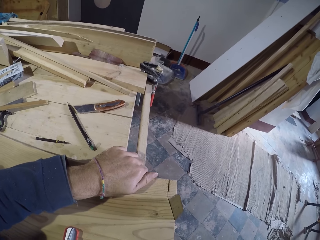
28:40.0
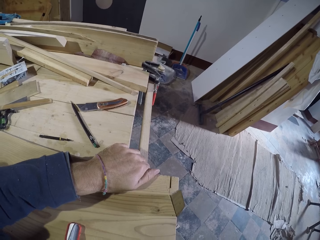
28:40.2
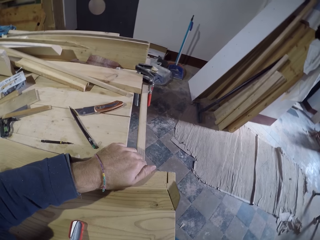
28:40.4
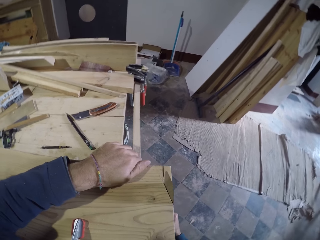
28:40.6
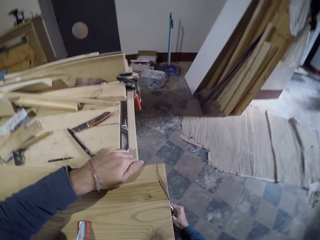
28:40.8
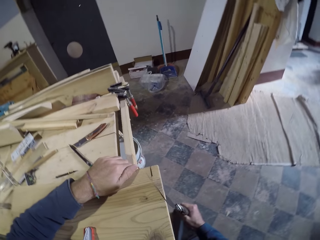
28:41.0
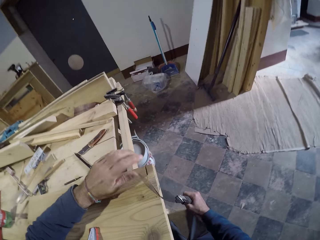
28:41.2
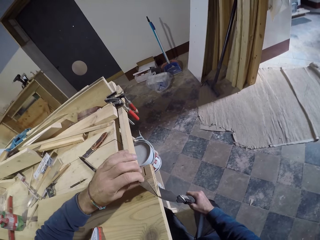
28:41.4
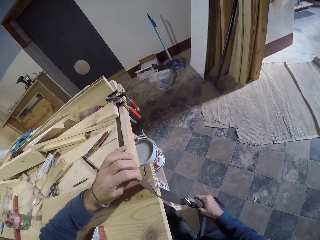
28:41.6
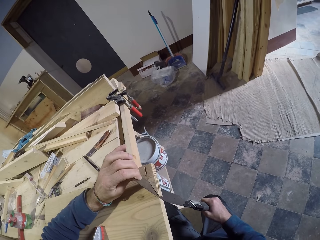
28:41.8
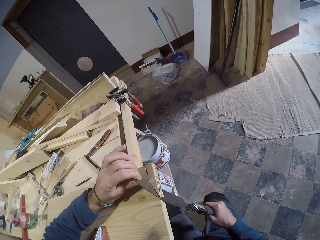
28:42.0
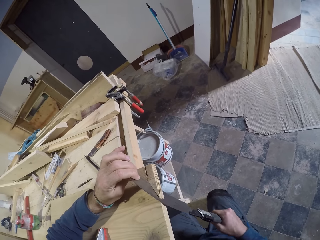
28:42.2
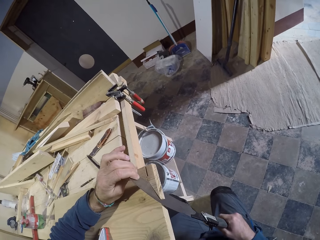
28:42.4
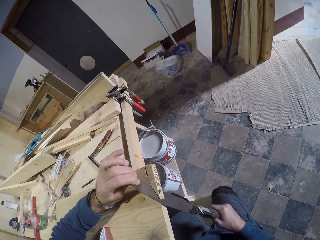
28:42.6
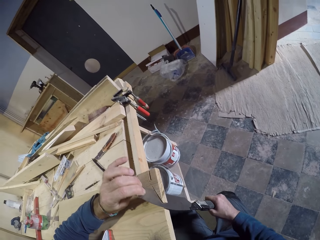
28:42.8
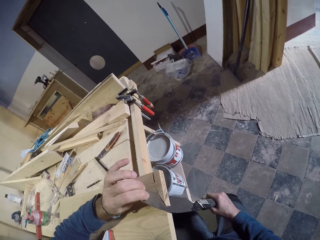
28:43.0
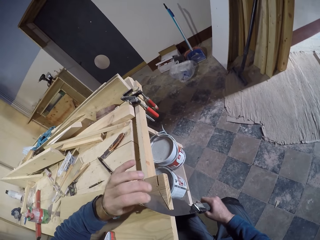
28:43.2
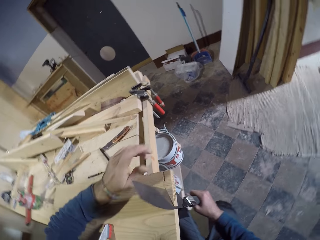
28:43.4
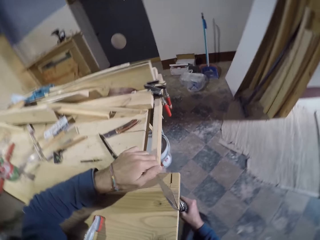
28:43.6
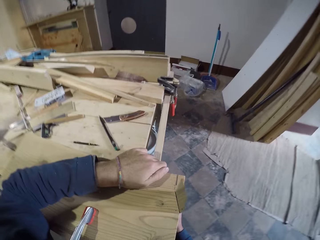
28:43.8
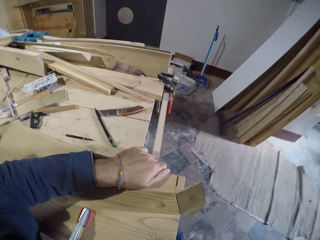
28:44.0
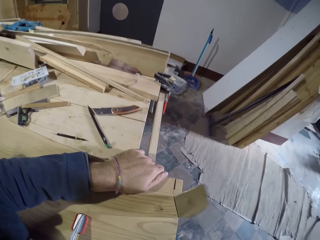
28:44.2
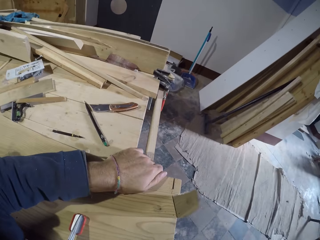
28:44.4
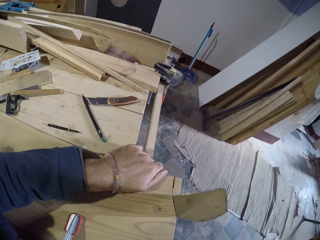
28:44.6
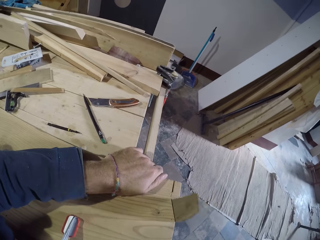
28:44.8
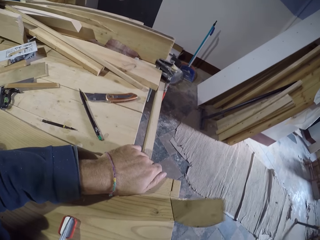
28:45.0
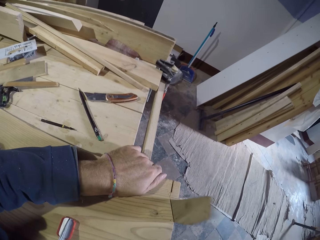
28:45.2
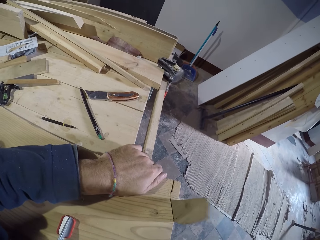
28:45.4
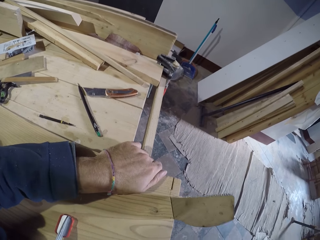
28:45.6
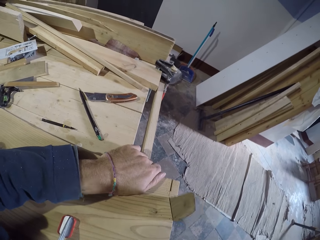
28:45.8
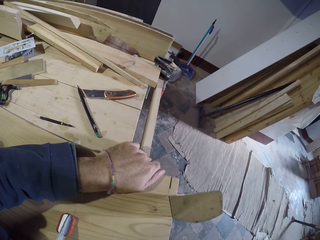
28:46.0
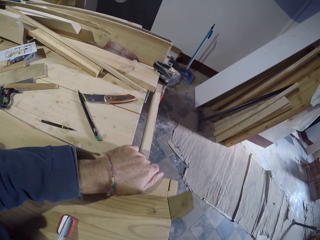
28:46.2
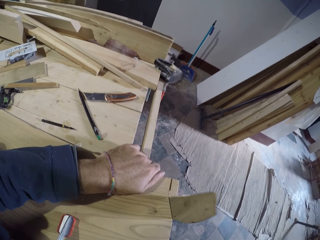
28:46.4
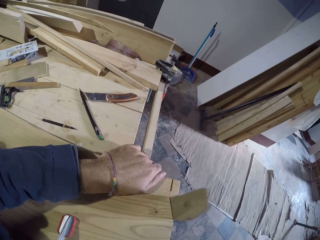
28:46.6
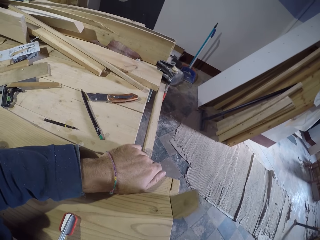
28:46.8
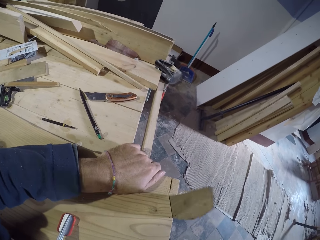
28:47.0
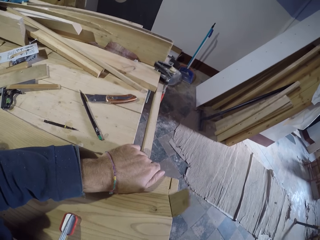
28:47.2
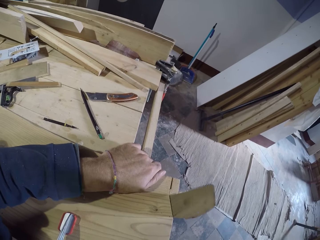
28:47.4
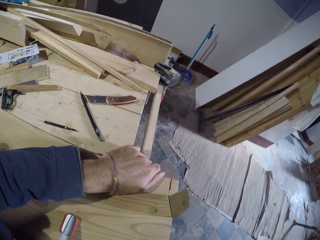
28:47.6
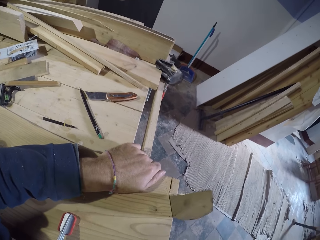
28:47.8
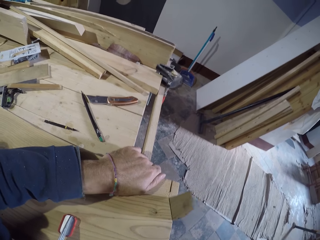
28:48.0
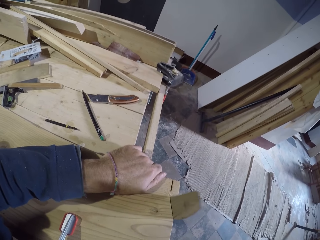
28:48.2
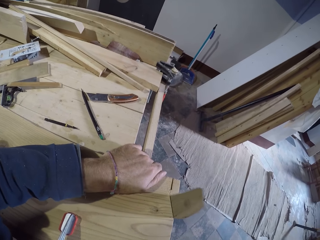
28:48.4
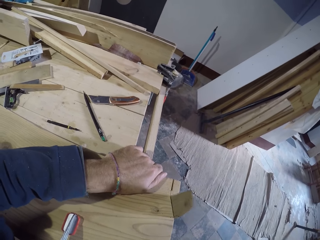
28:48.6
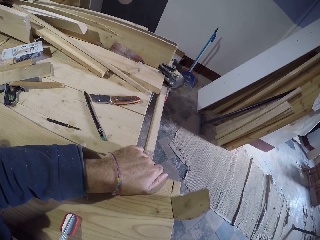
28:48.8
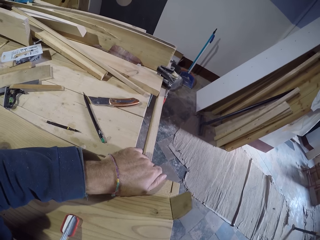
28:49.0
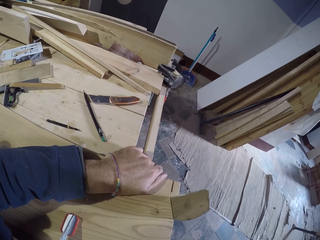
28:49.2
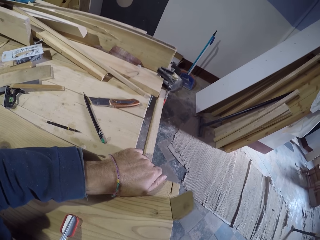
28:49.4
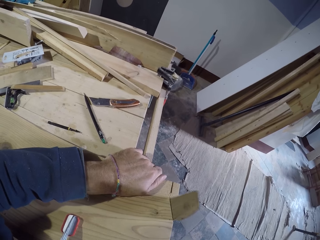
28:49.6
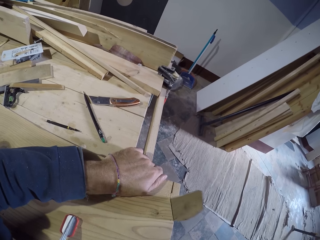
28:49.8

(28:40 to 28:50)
The camera wearer holds the saw's blade with both his hands. He adjusts the position of the saw with his hands. He cuts the plank with the saw in his right hand. He places his left hand on the plank.

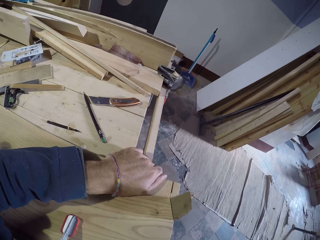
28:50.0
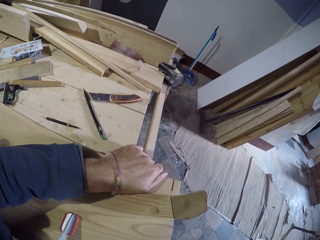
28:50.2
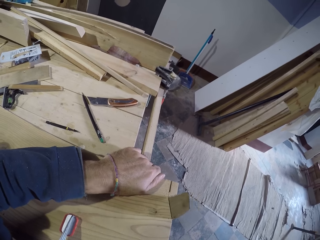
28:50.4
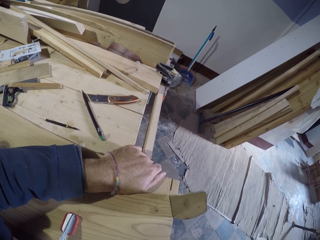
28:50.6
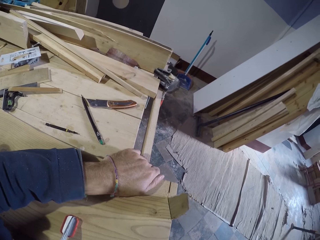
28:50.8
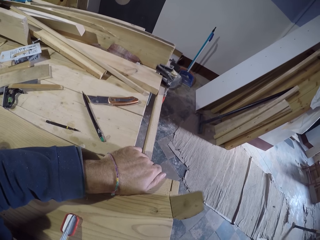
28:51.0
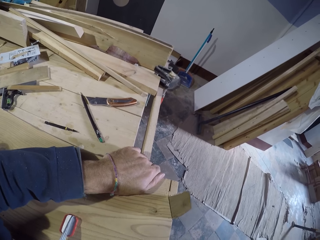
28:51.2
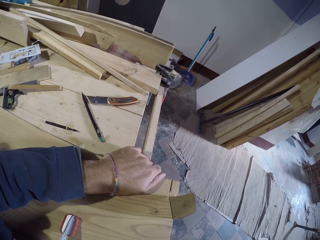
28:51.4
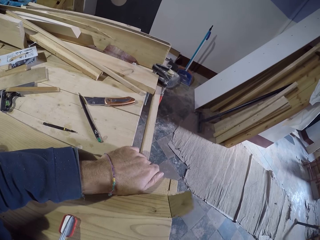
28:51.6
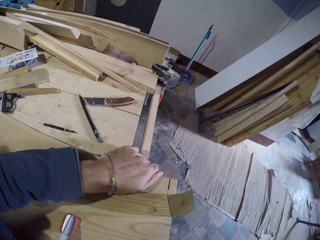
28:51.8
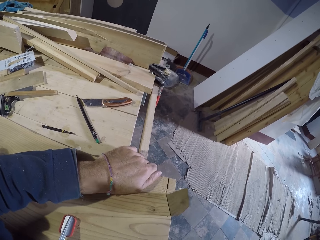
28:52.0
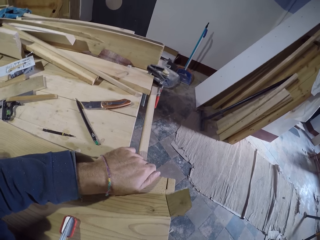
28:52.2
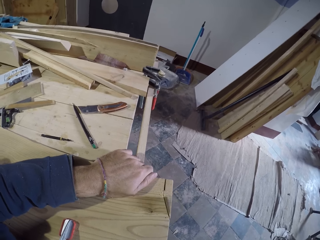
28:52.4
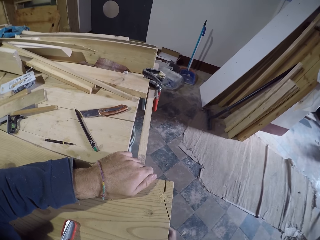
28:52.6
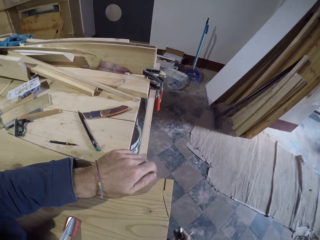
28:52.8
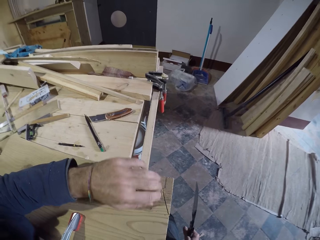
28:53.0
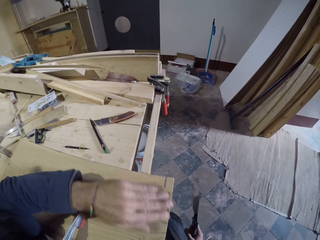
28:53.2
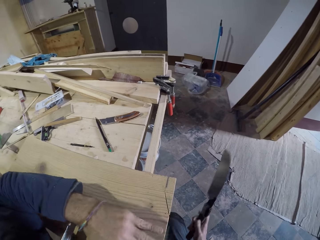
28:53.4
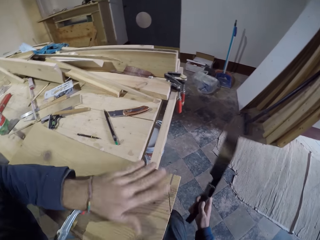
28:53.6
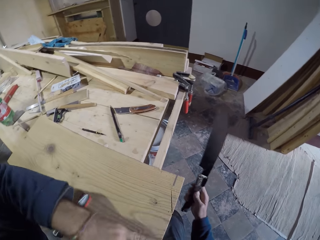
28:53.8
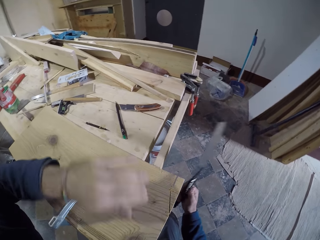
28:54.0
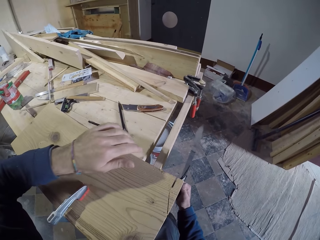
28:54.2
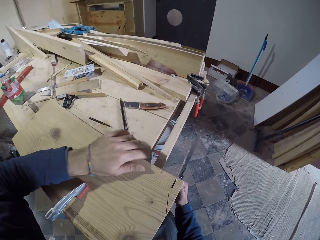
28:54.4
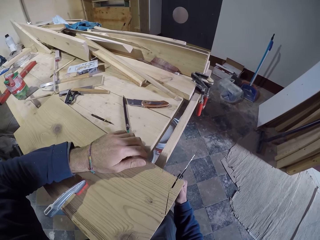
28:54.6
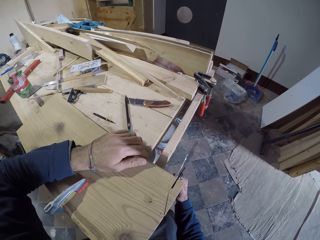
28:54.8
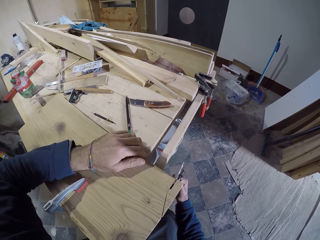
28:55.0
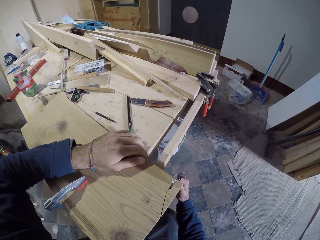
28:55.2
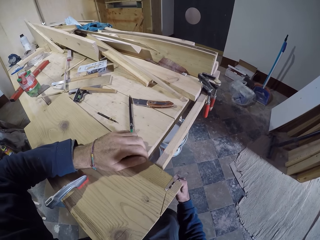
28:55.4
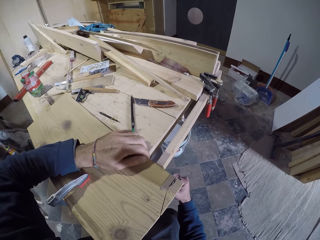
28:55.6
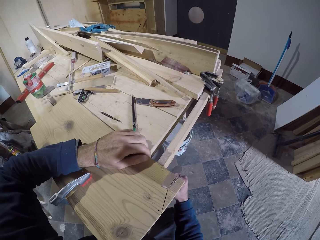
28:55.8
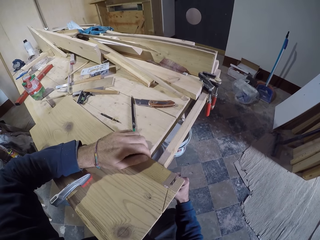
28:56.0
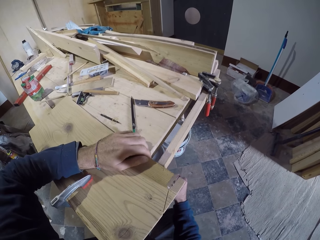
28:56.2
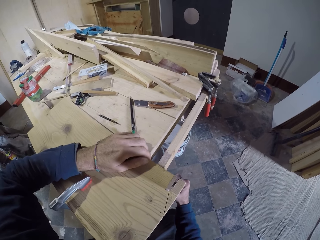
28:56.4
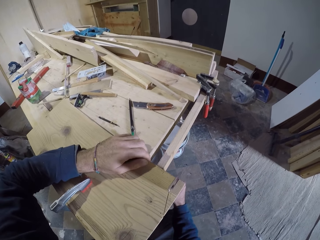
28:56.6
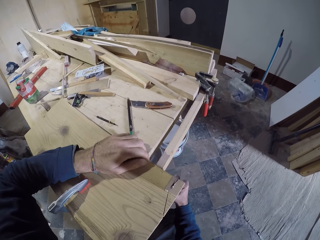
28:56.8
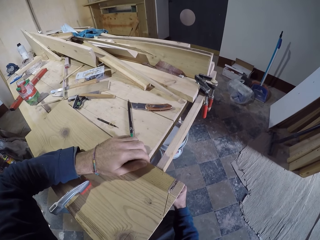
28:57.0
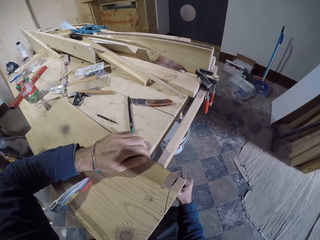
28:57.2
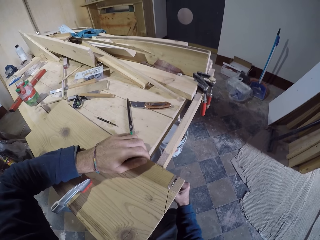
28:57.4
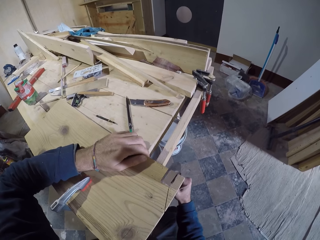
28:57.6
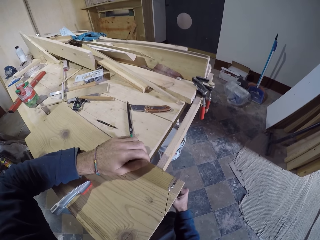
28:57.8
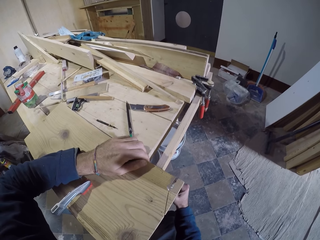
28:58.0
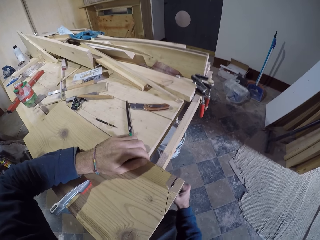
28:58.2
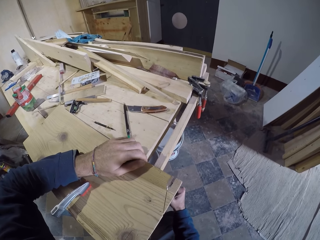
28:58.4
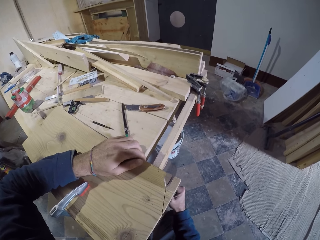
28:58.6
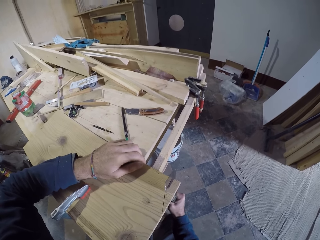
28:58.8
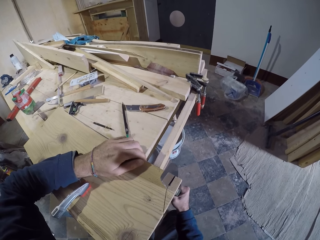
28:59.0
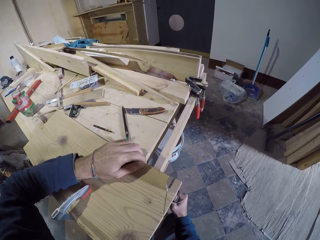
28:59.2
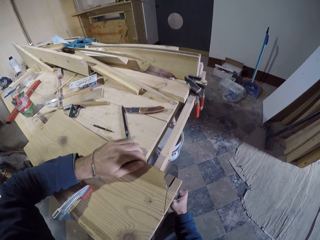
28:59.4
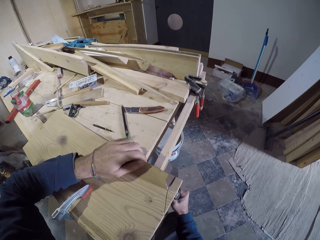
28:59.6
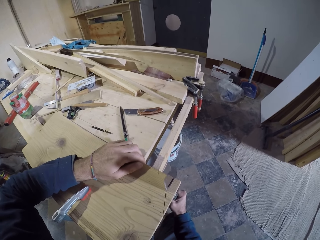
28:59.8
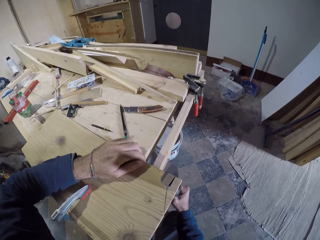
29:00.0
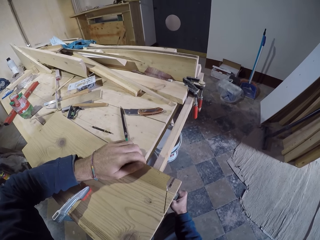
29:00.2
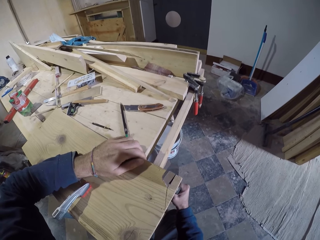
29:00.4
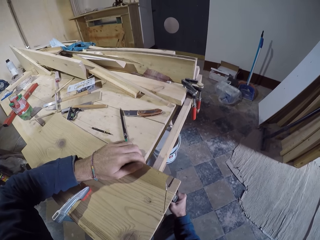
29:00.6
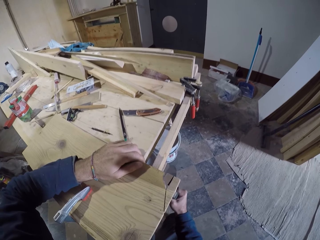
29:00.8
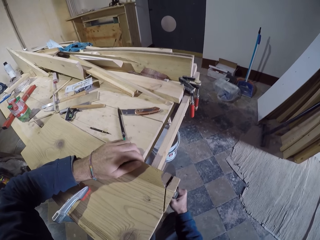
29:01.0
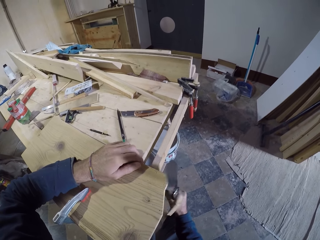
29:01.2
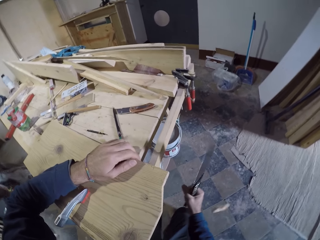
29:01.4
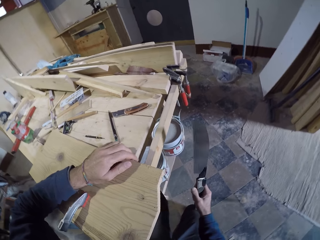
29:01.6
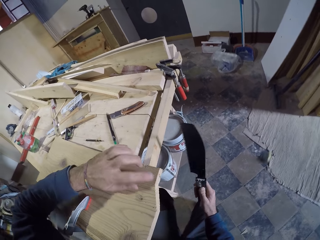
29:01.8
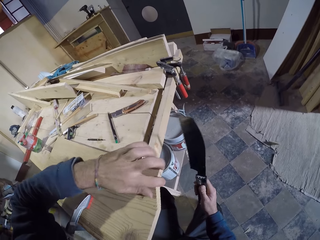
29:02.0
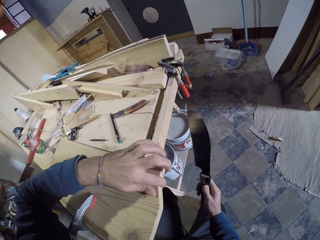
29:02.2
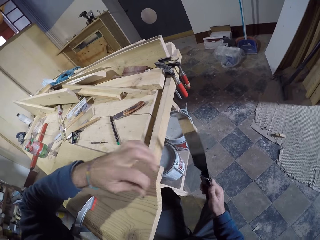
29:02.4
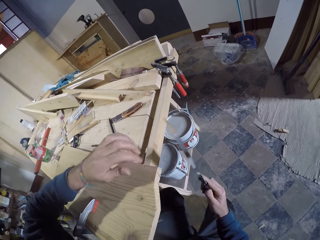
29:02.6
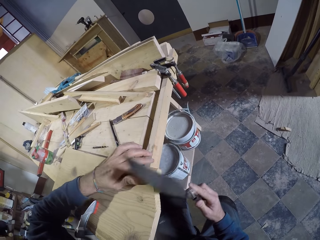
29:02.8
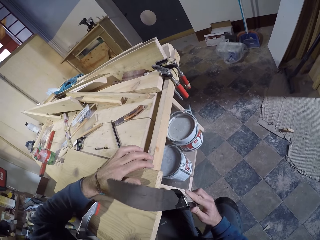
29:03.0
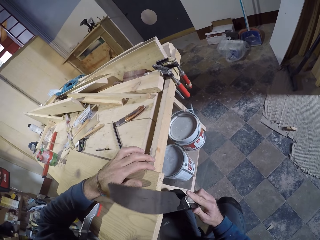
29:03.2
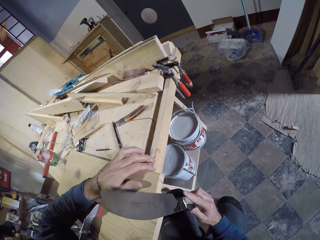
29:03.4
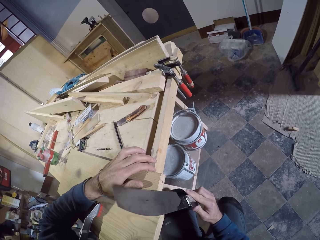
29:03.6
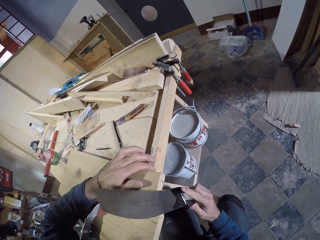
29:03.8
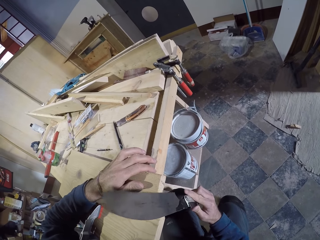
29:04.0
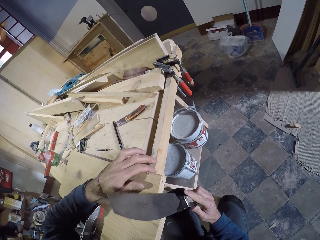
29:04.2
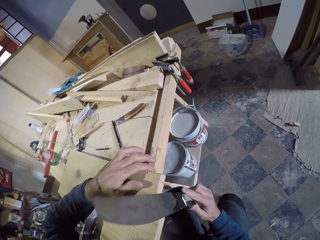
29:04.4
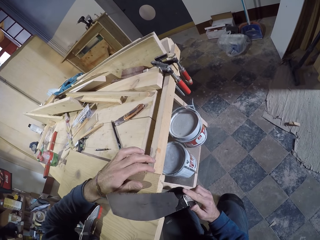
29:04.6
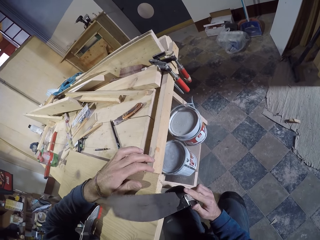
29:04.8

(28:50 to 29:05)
The camera wearer removes the saw from the plank or block of wood with his right hand. He wipes the plank with his left hand. He places the saw on the block of wood. He cuts the plank with the saw in his right hand. He touches the edge of the plank with his left hand. He wipes the block of wood with his left hand. He scrapes the plank with the saw in his right hand. He places the saw on the block of wood. He cuts the block of wood with the saw.
